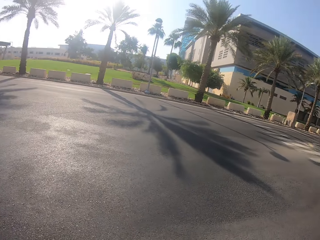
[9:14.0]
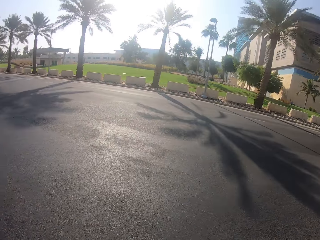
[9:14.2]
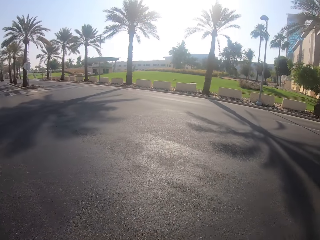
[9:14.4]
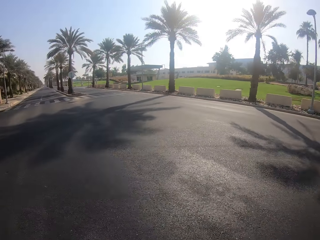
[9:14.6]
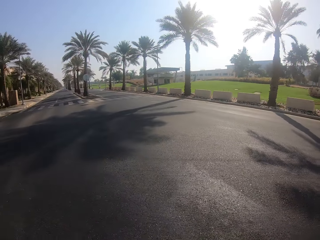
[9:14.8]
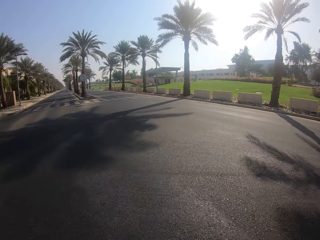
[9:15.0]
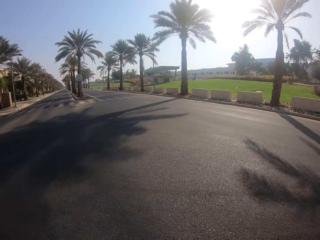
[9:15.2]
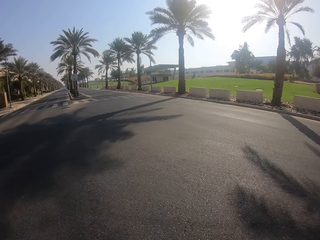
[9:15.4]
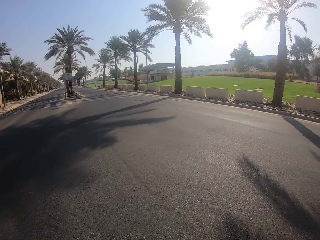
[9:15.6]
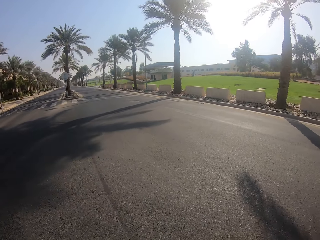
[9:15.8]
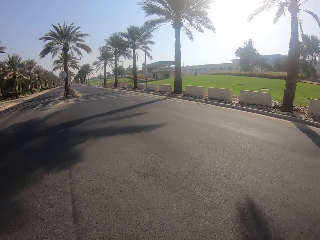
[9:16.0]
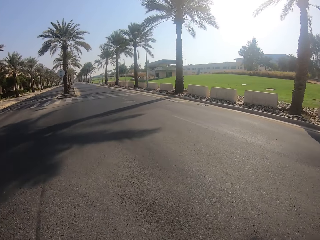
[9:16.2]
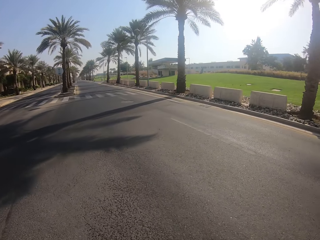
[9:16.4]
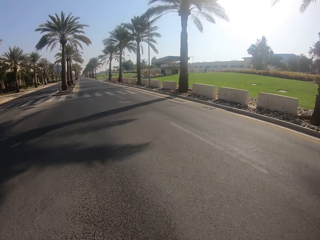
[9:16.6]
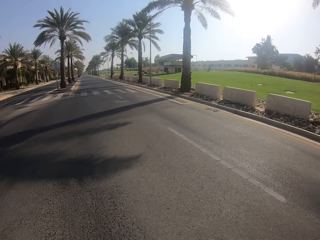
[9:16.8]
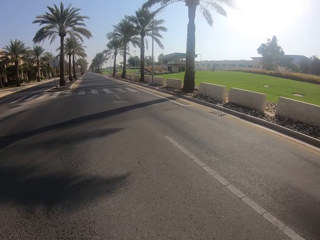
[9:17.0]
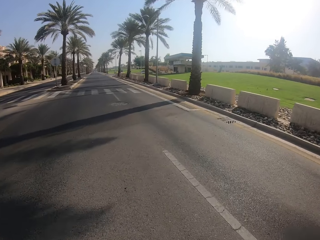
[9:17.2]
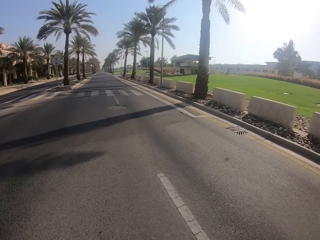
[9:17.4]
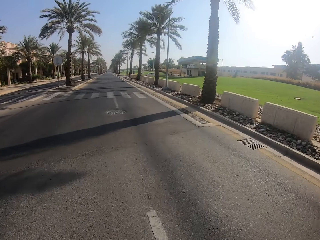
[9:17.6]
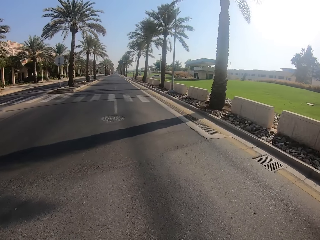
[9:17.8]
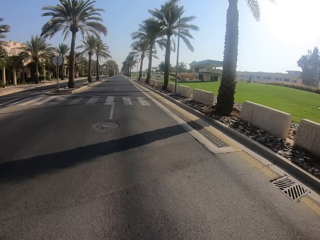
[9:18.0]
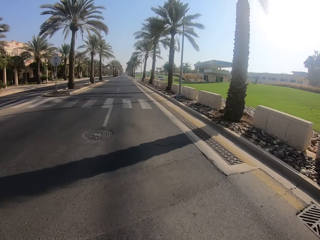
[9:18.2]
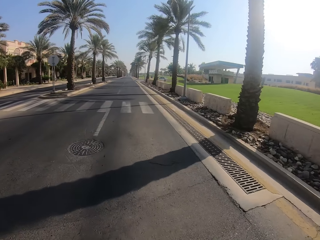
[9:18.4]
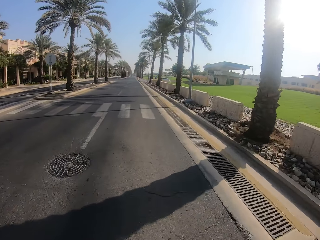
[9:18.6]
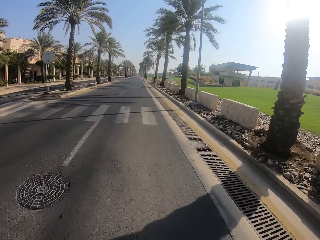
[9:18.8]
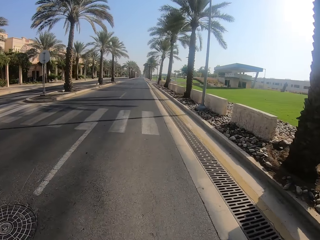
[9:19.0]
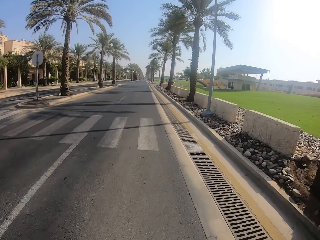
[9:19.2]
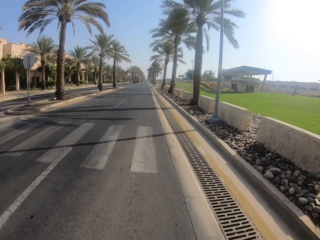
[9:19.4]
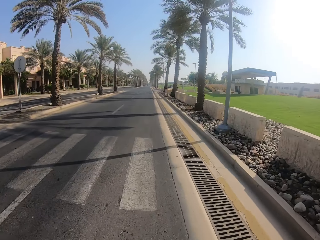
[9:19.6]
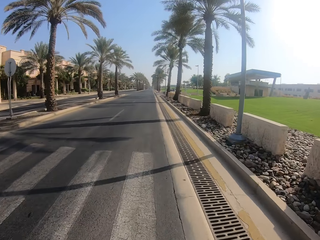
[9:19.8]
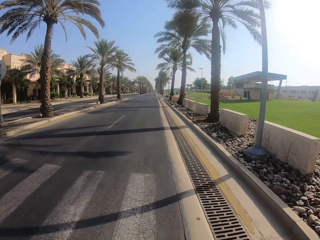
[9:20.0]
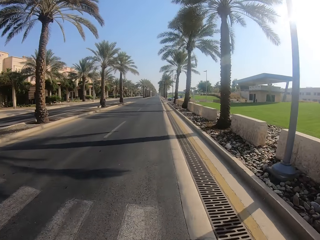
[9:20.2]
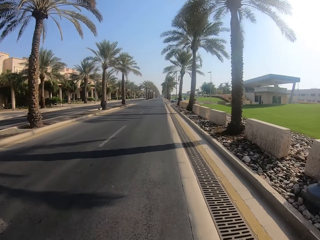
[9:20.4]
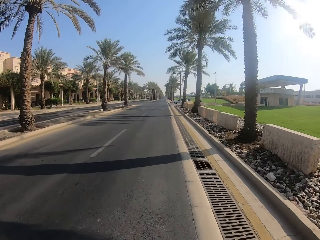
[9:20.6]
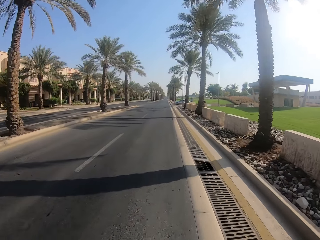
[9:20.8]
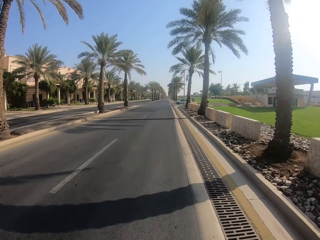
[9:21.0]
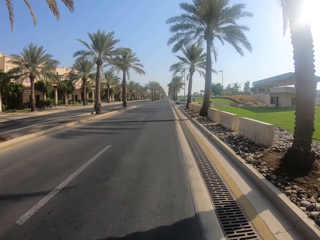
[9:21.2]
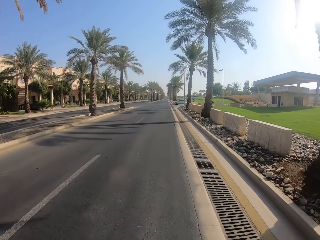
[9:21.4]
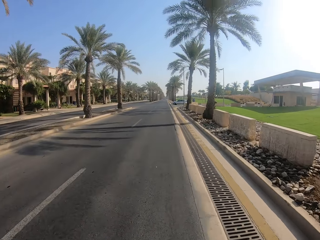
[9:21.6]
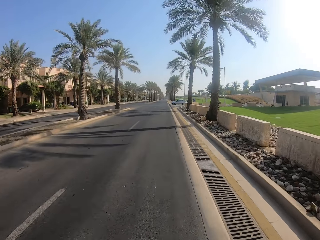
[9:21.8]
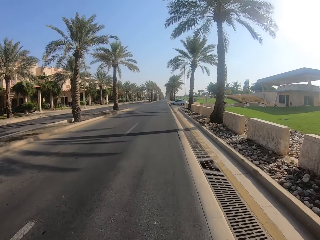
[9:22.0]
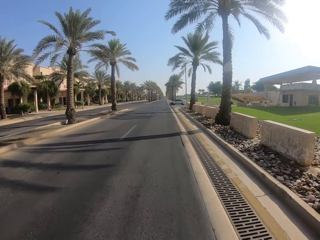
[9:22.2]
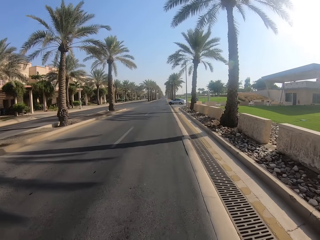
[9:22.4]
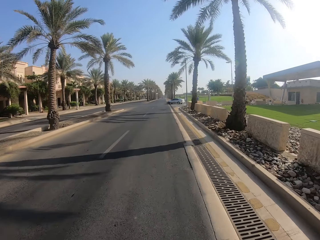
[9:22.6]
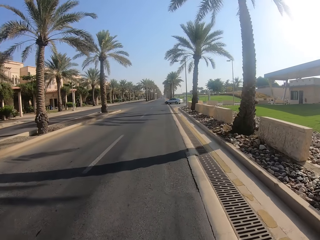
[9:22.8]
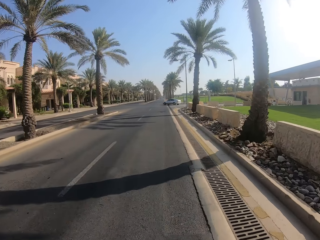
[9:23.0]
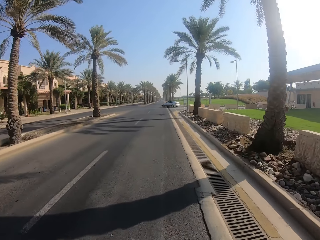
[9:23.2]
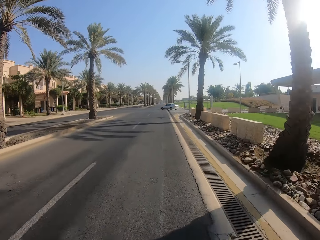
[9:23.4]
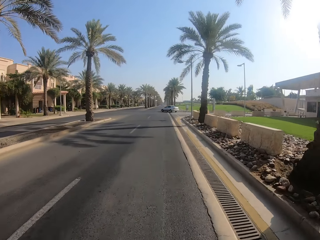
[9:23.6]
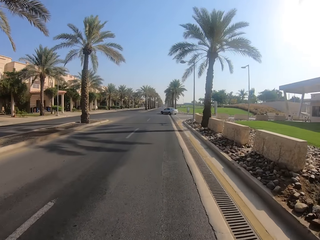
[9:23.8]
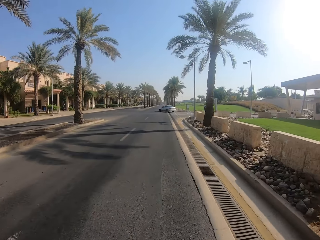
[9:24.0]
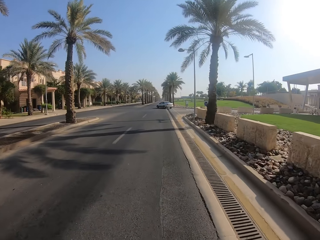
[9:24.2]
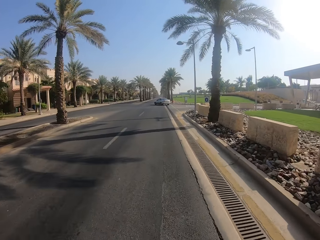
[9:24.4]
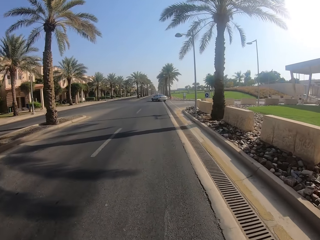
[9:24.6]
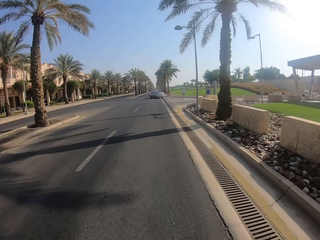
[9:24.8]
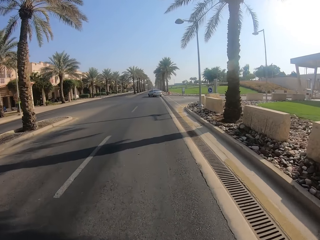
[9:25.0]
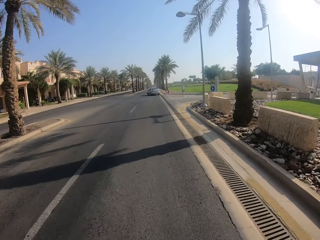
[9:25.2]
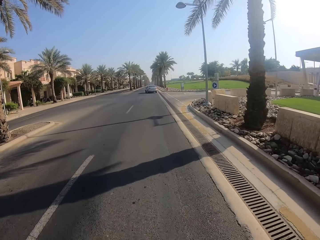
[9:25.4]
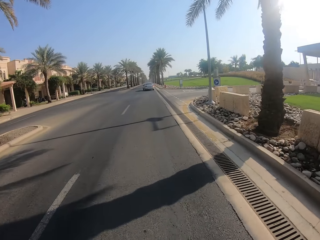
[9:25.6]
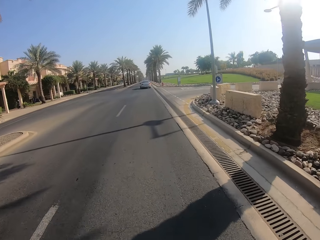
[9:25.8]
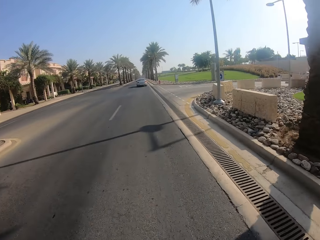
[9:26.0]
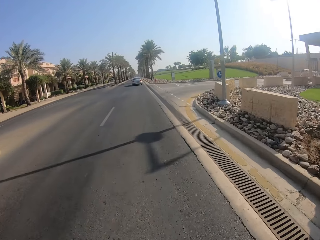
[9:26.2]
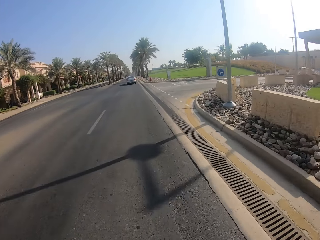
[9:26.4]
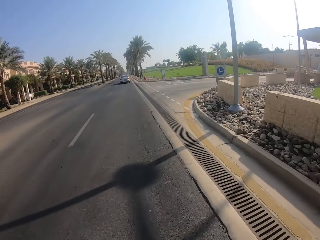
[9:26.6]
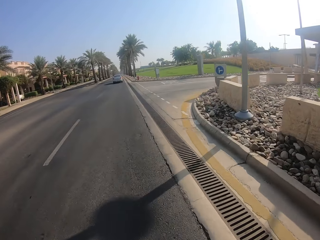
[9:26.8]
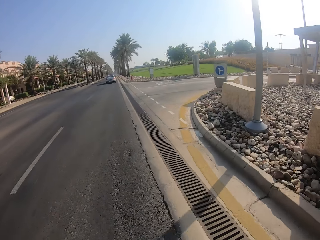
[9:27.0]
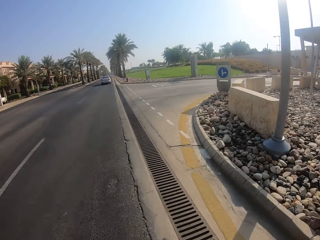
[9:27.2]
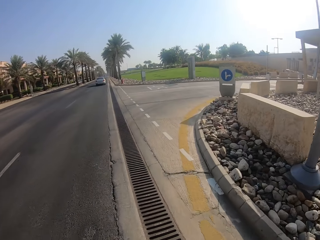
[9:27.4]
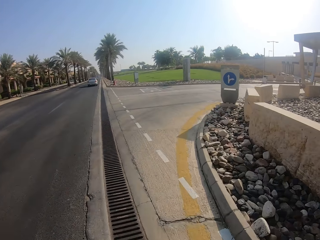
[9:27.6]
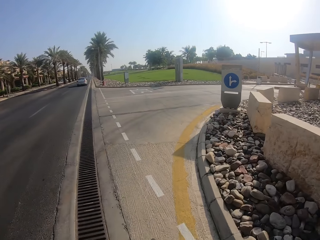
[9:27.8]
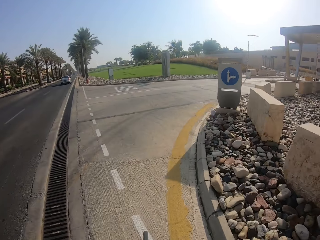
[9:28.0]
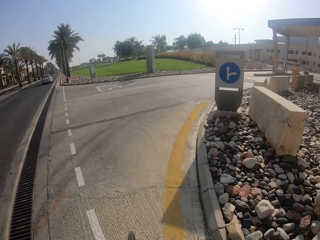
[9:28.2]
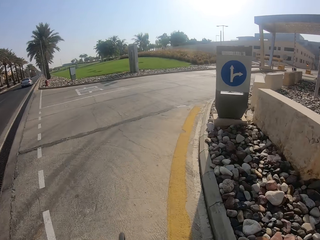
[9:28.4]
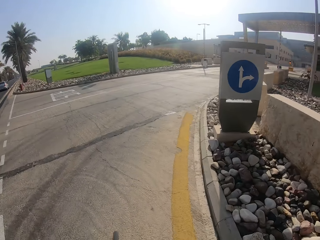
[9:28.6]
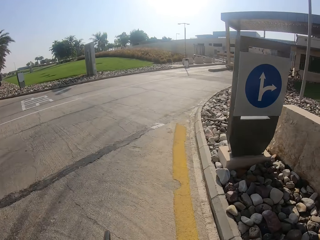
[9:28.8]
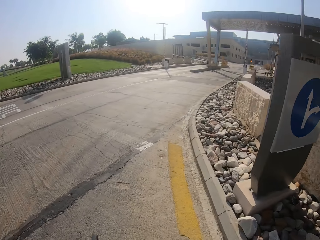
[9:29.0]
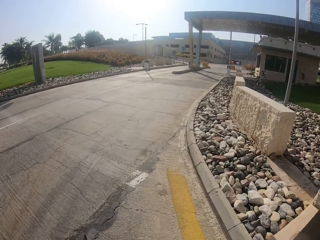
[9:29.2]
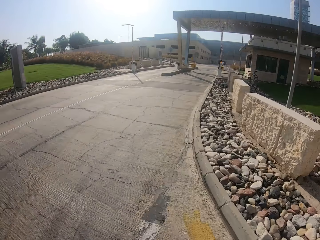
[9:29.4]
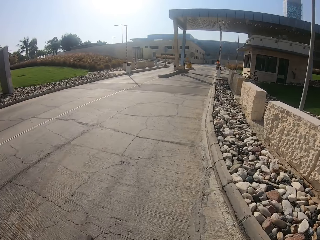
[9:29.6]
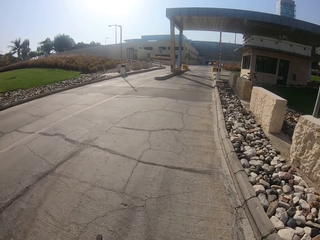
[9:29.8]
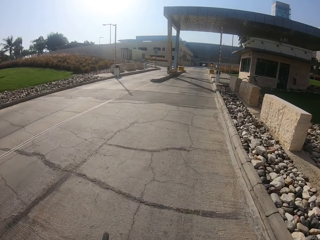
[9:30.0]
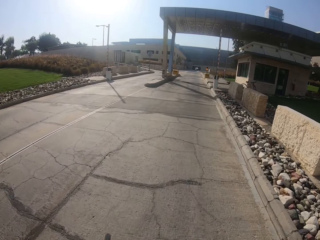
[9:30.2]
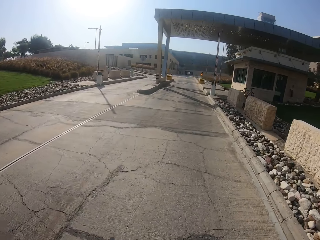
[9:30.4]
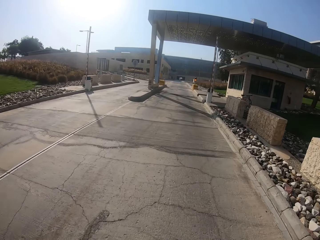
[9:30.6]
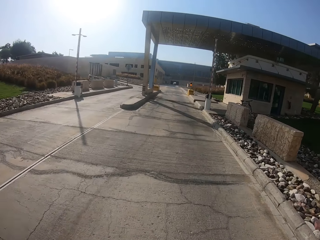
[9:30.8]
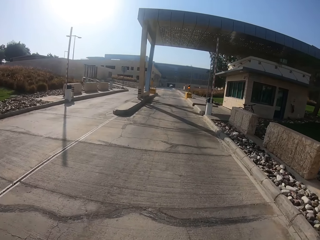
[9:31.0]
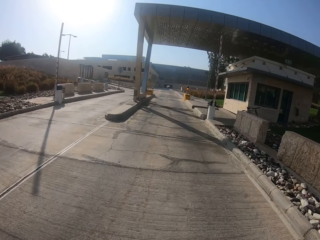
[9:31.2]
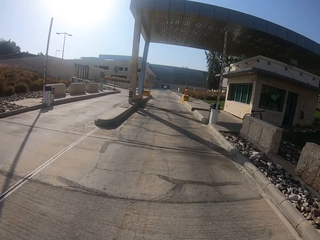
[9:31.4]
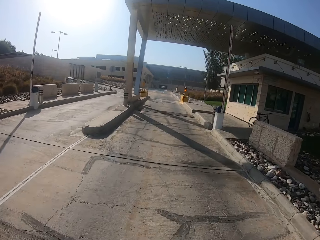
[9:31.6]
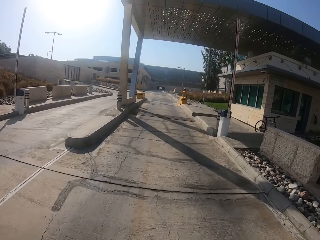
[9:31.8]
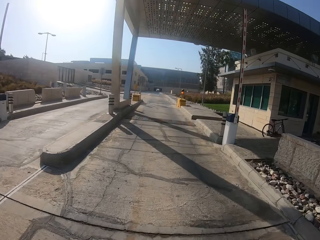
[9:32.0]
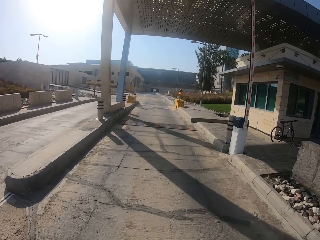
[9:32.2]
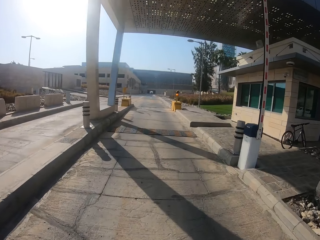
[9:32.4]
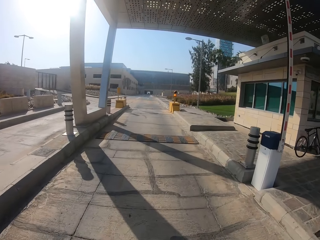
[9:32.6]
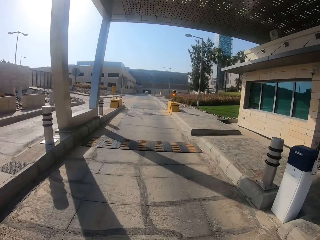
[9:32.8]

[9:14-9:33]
The camera wearer turns the left way. A white car passes them from the front. The camera wearer turns the right way.
